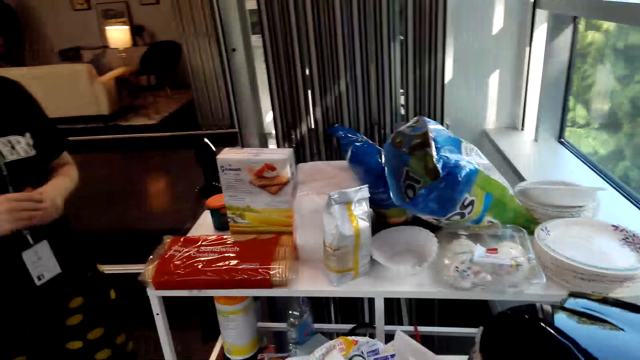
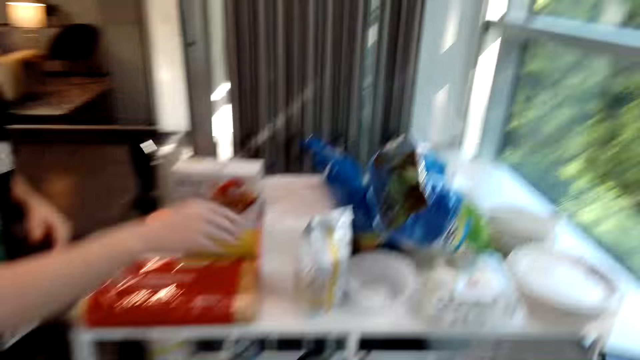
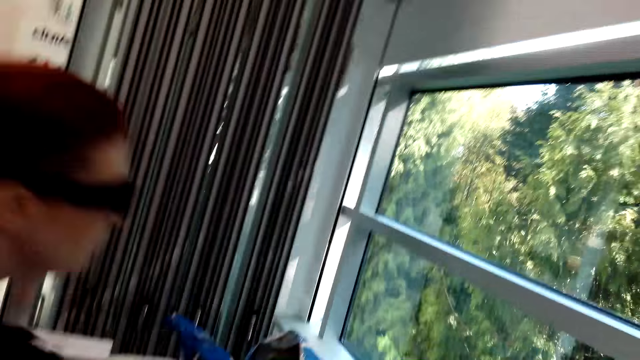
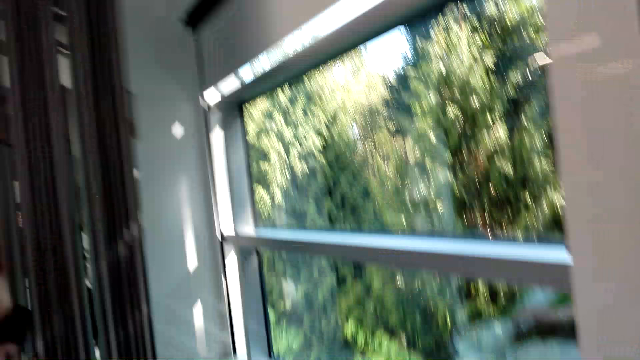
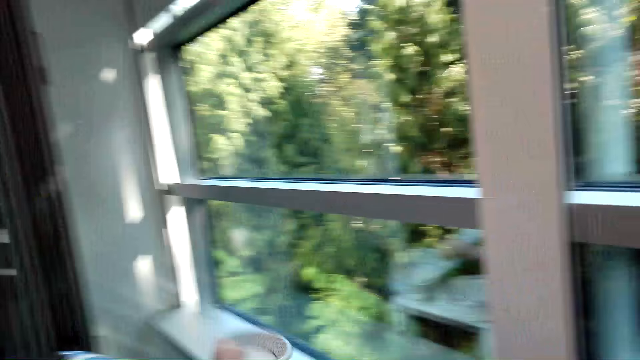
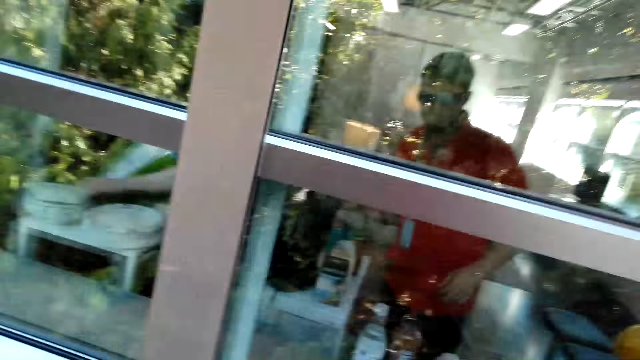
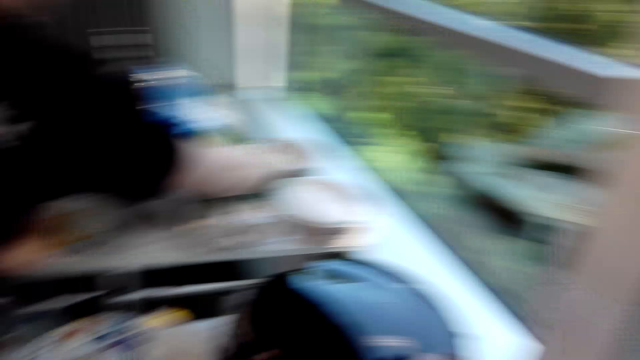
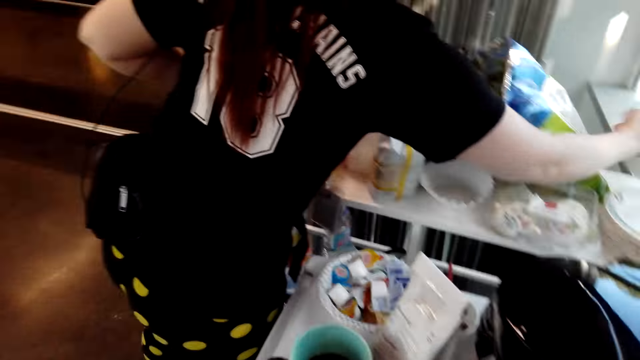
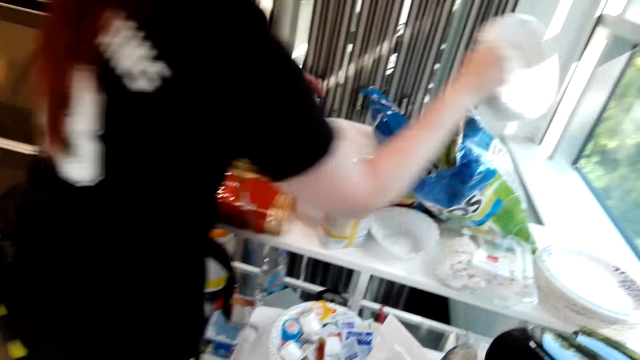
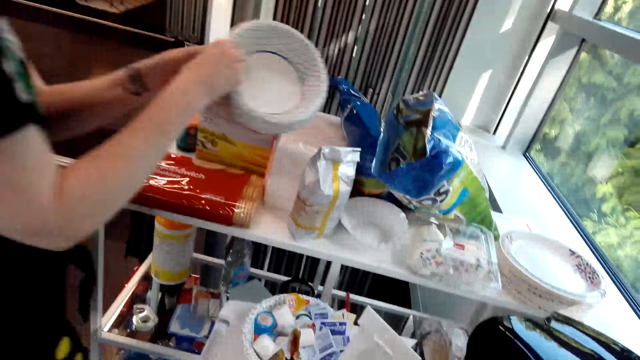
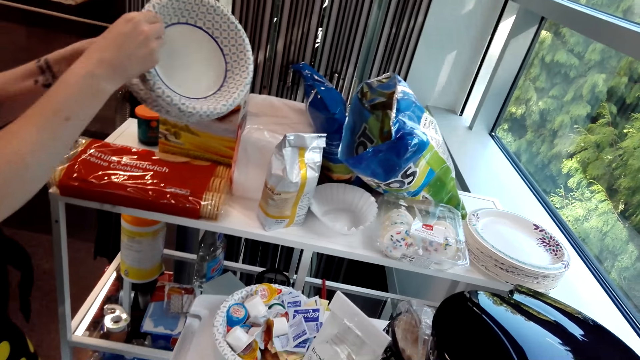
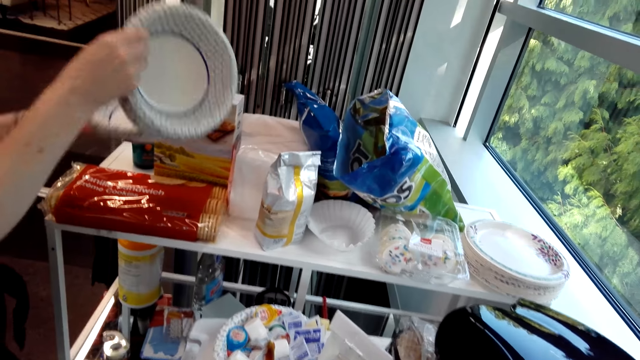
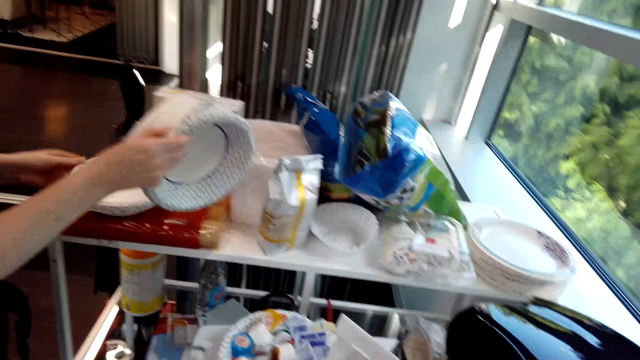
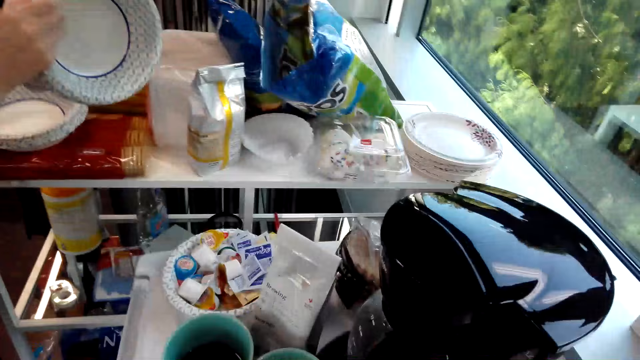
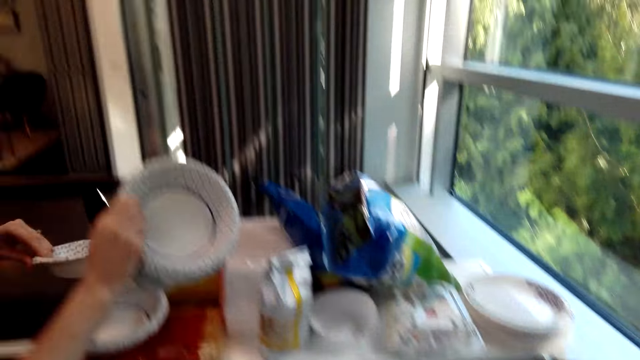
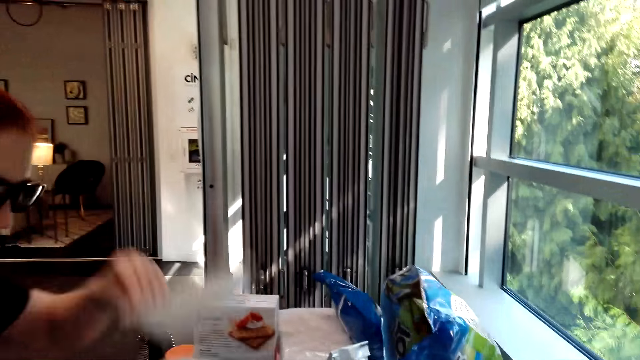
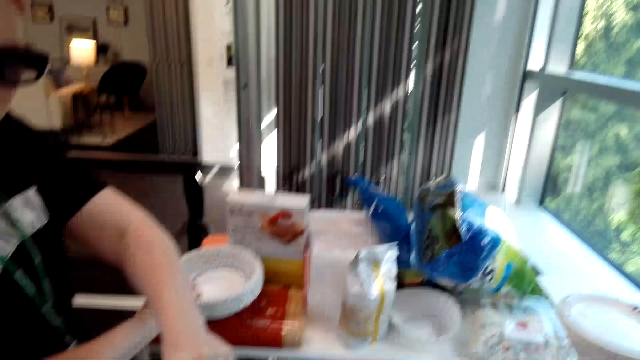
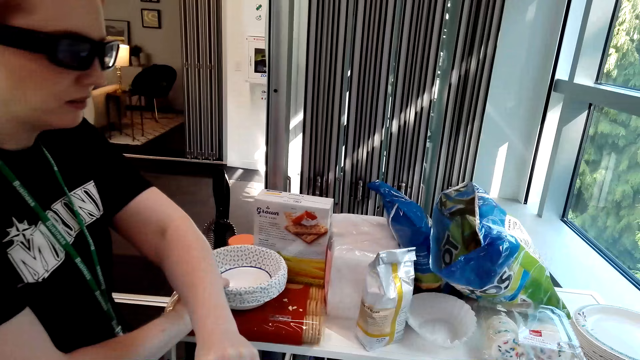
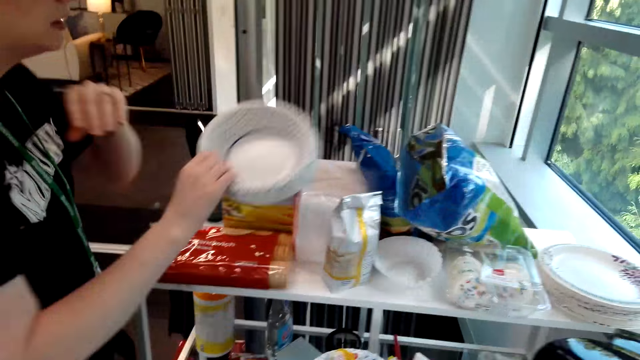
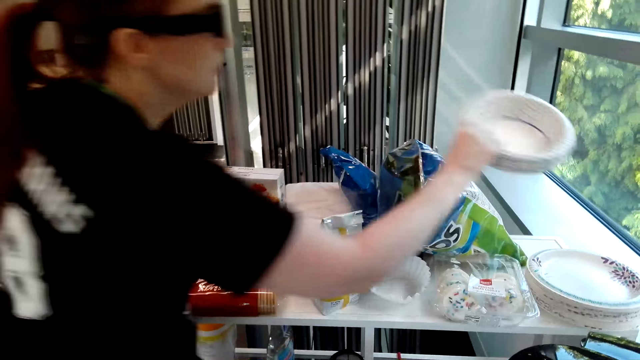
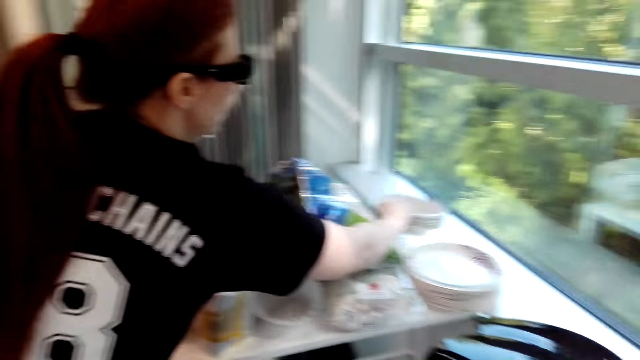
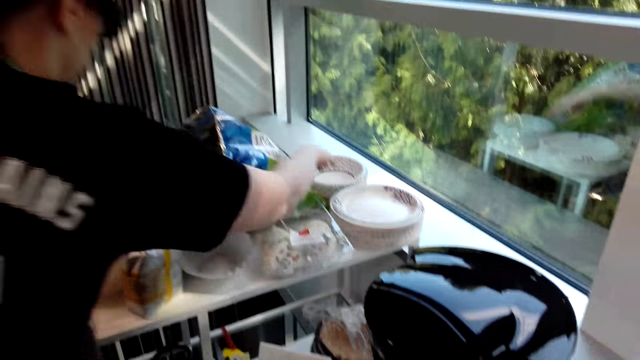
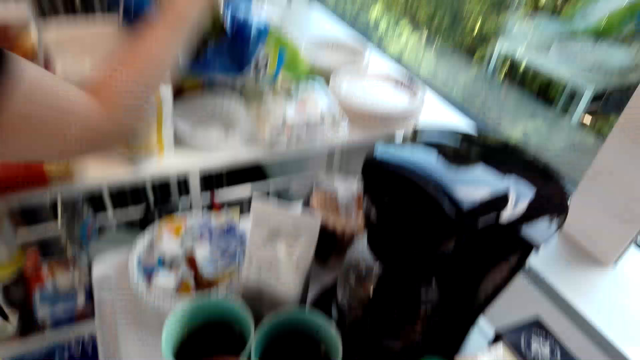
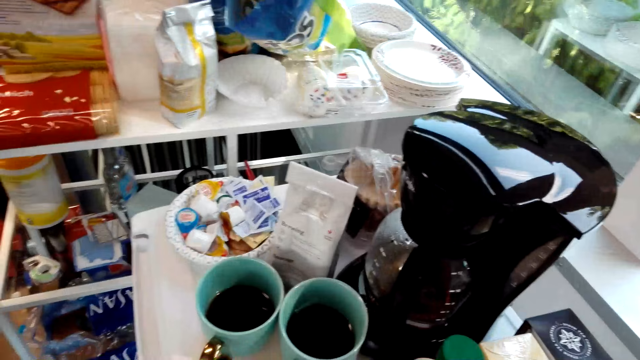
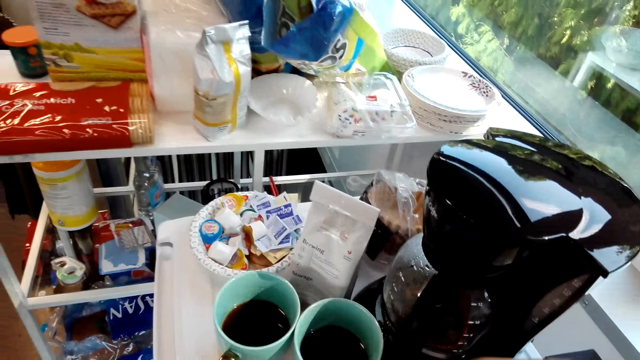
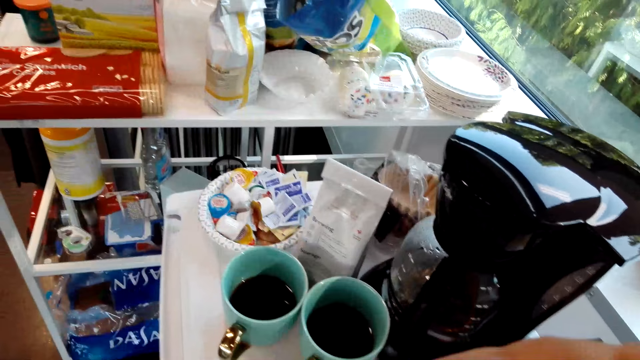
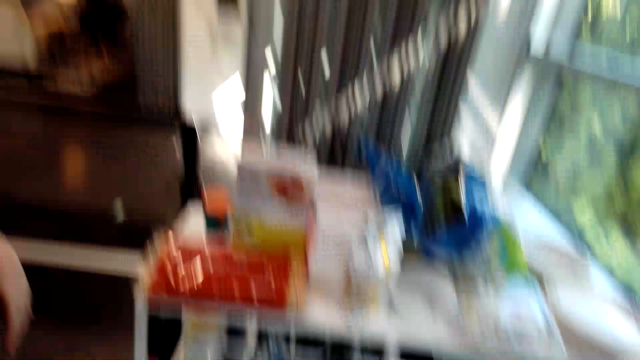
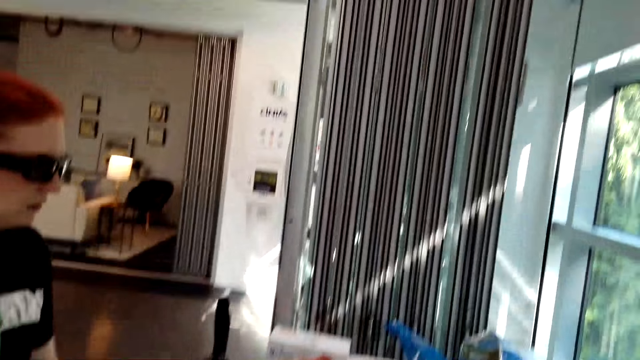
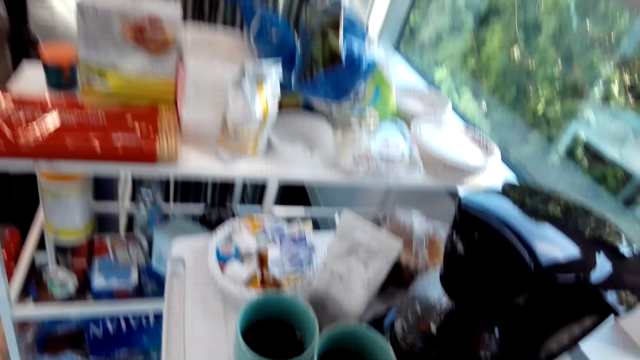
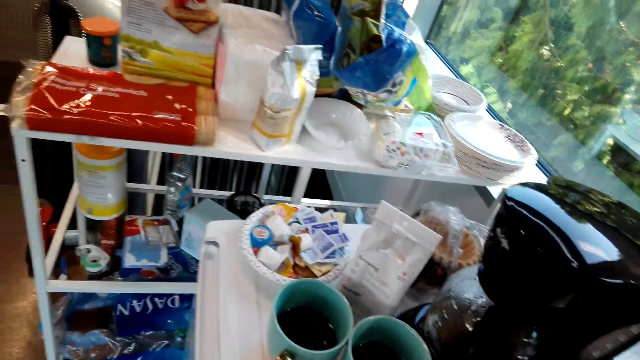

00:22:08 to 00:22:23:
A woman picks up paper plates. The woman picks up bowls from the table. The woman splits the plates into two. The woman hands over a plate and holds the plates. The woman puts the plates on the table. The camera wearer dialogues with the woman. They look around the table.

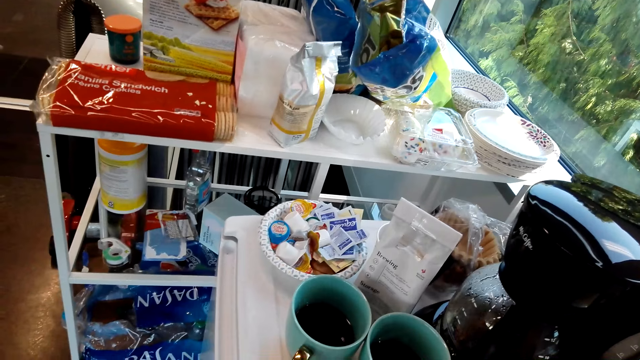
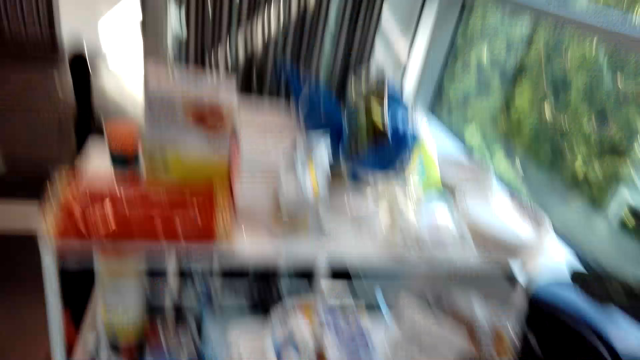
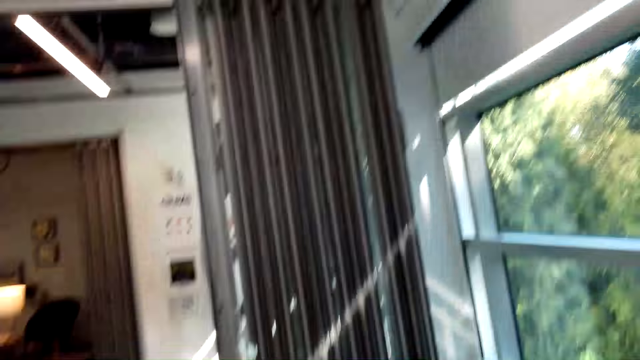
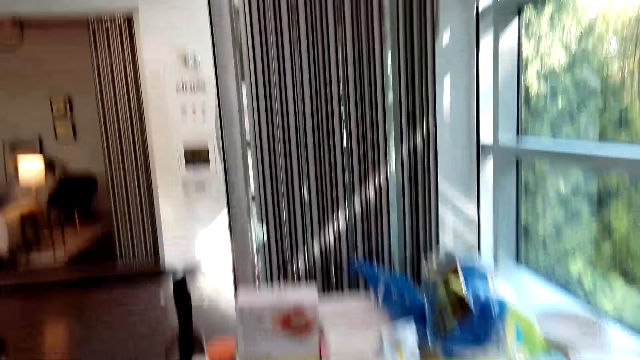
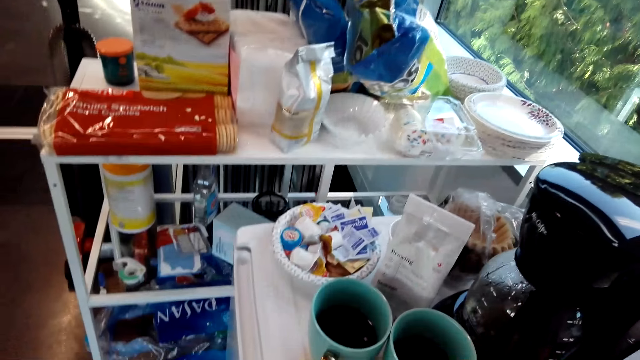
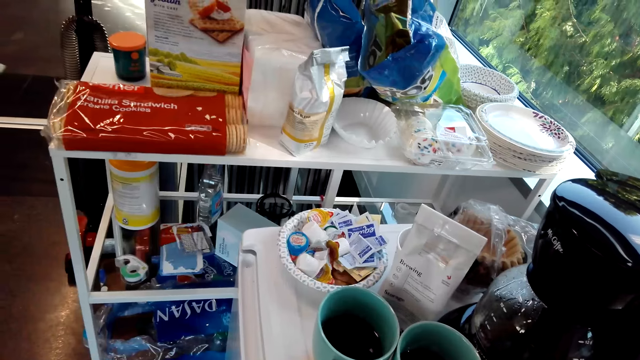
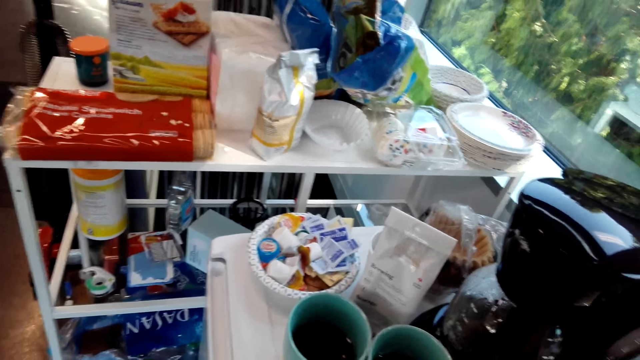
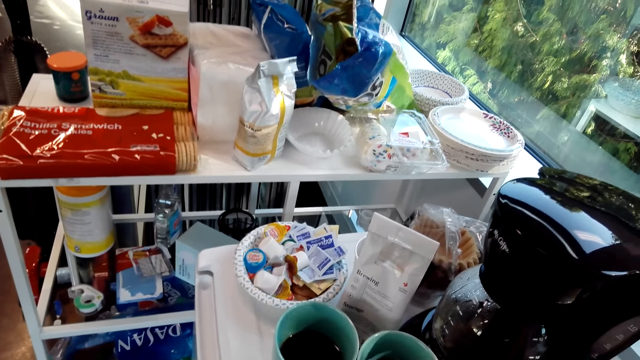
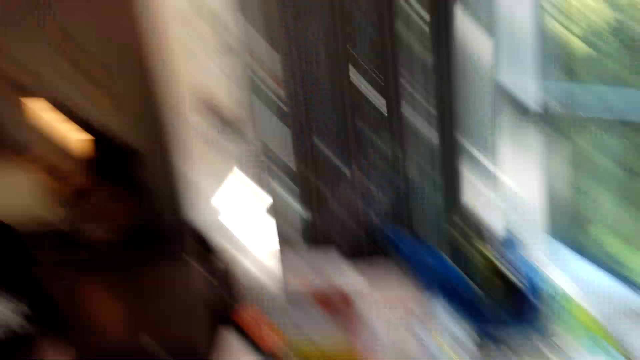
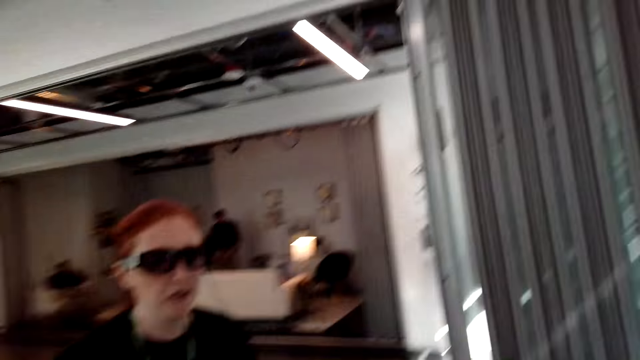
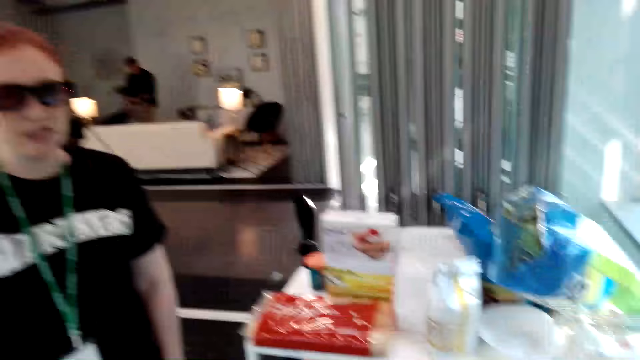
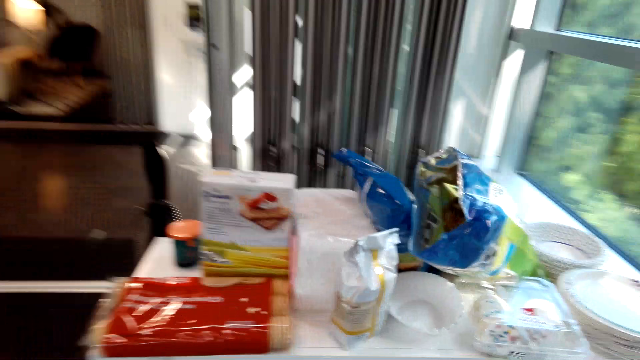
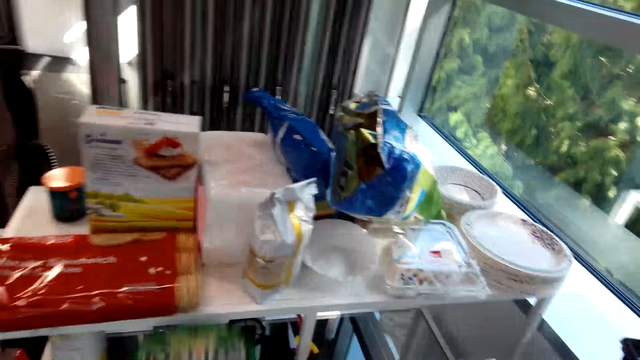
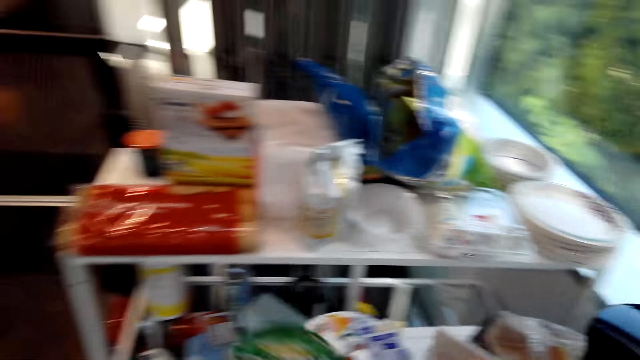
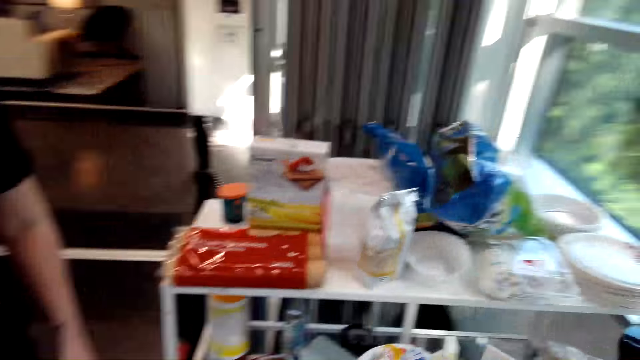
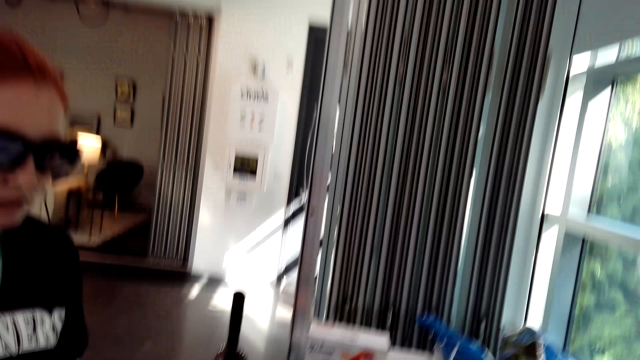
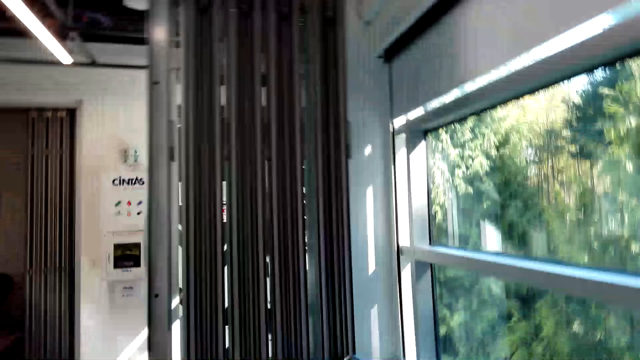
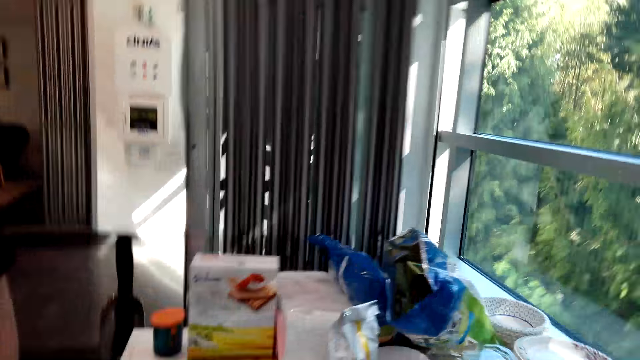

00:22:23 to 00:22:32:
The camera wearer holds a tin. They dialogue with a woman.
